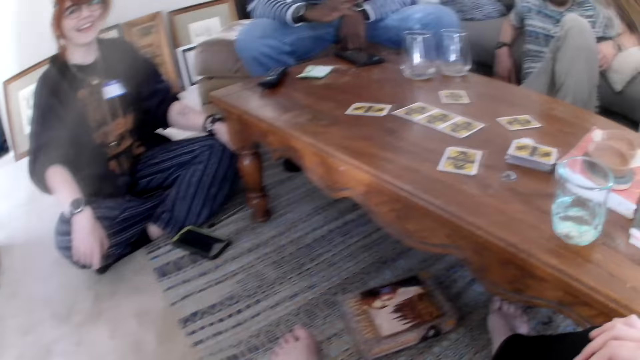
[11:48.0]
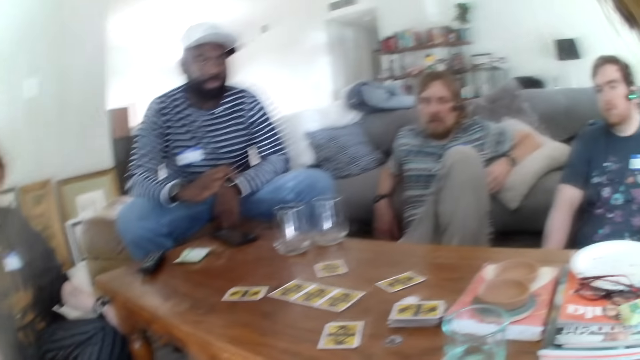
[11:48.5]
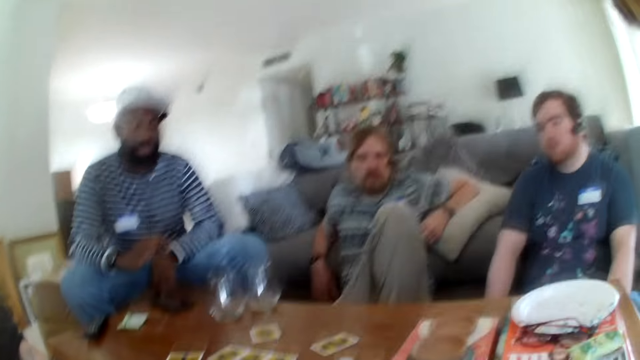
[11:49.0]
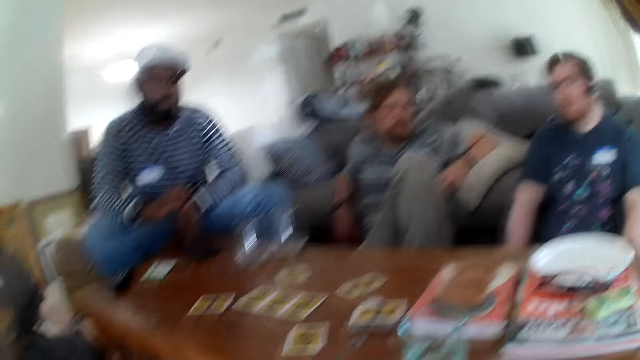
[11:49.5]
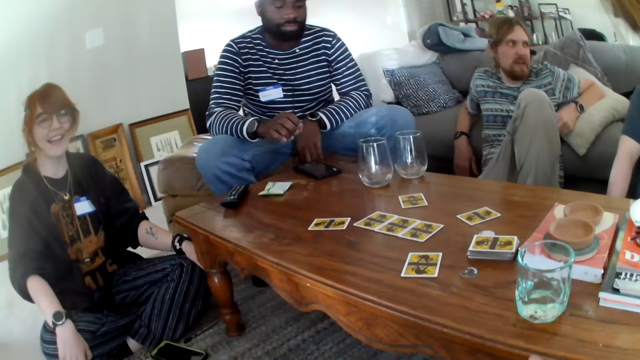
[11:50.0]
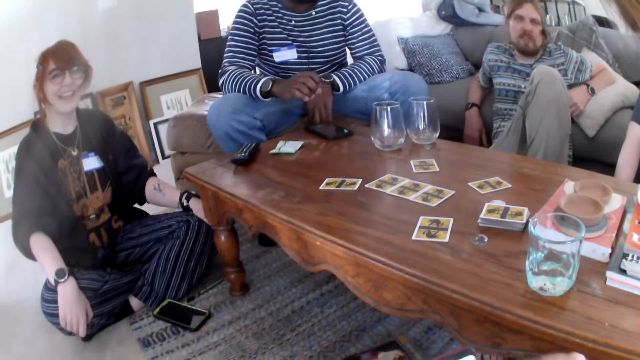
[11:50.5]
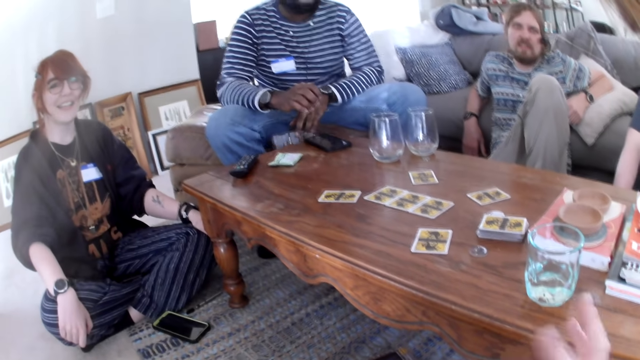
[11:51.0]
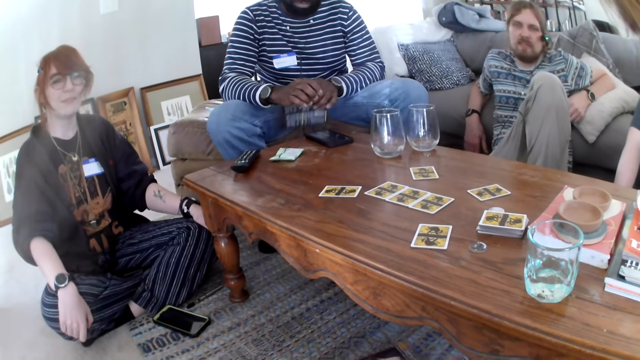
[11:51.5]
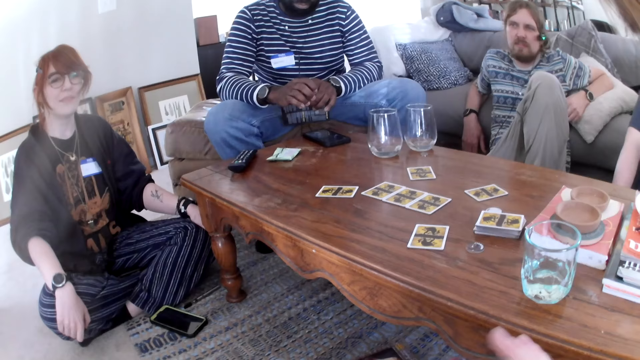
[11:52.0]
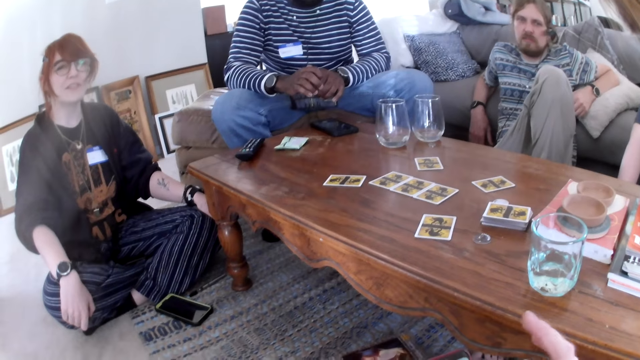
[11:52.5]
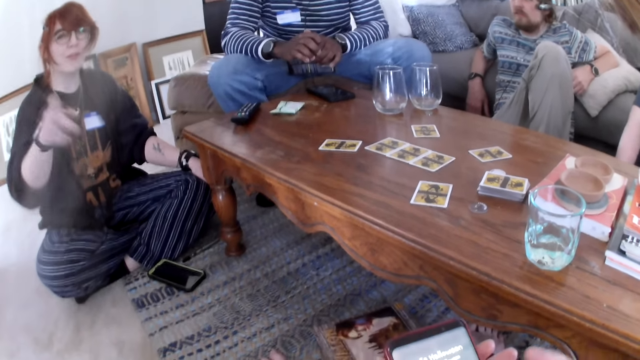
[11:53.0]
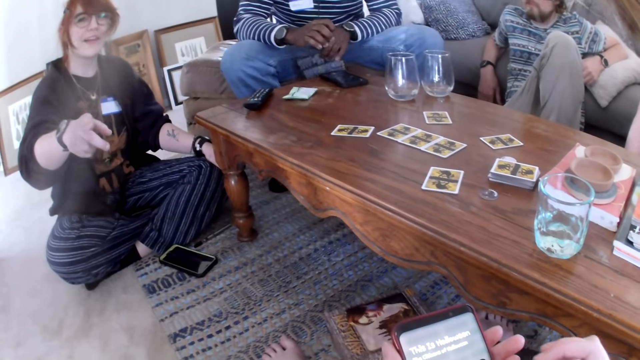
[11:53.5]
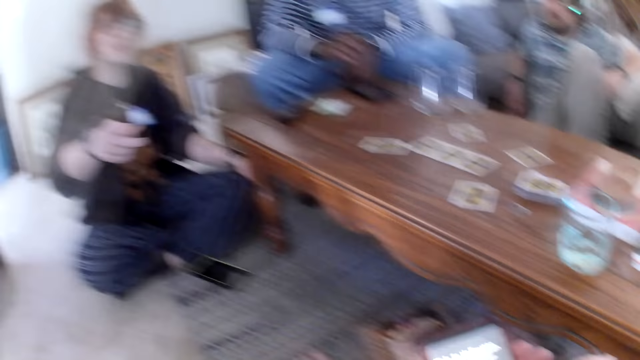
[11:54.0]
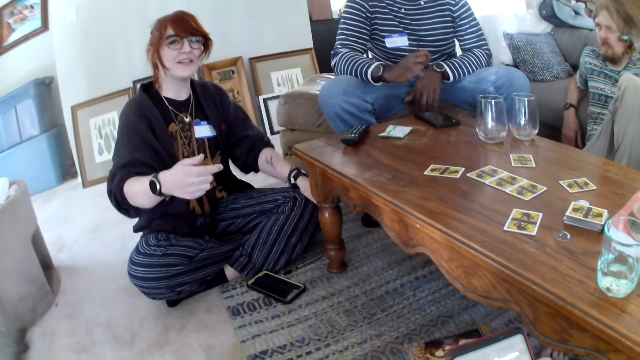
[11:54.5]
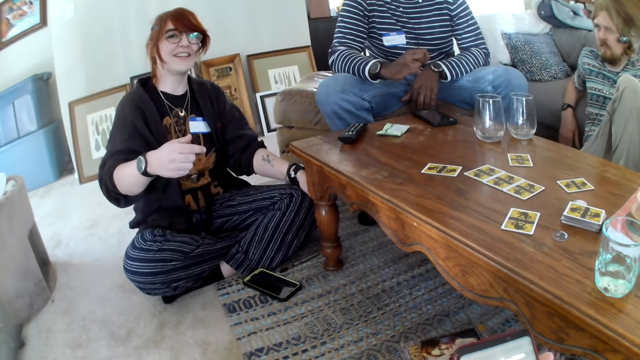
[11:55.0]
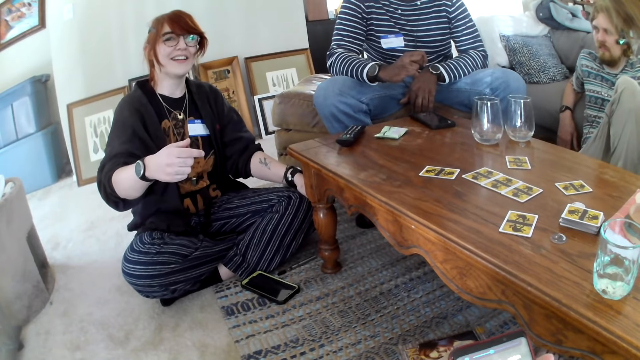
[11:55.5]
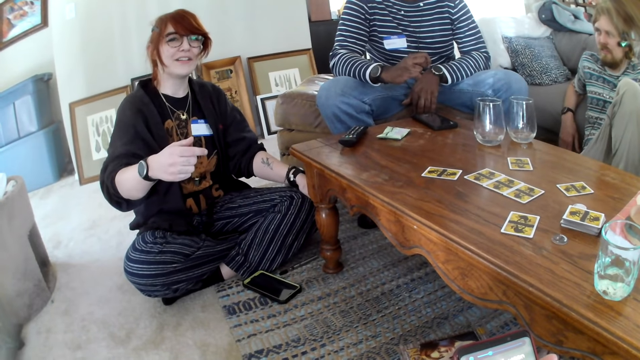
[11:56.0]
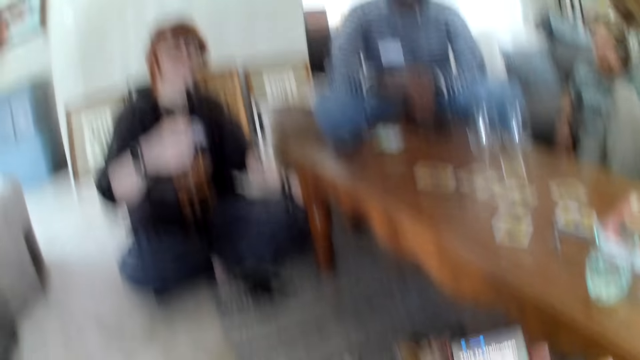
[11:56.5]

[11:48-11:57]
The camera wearer talks. They move the hand. A woman points at the camera wearer. The woman talks.

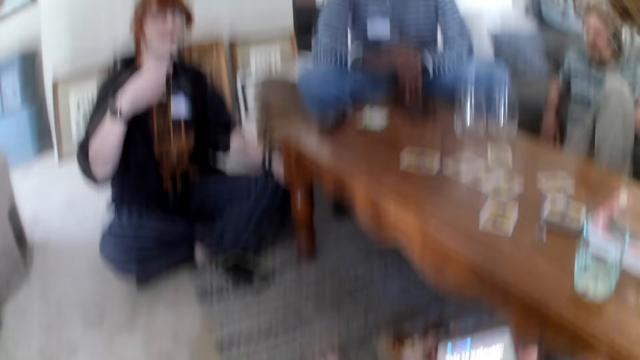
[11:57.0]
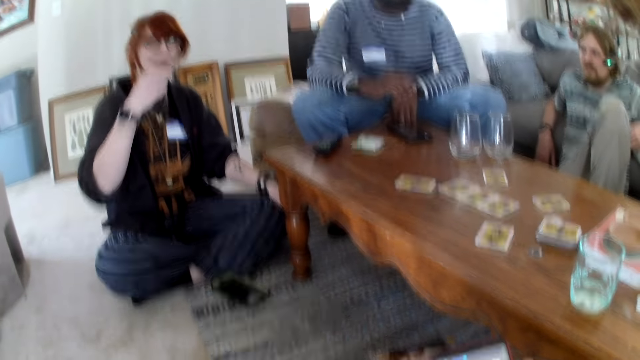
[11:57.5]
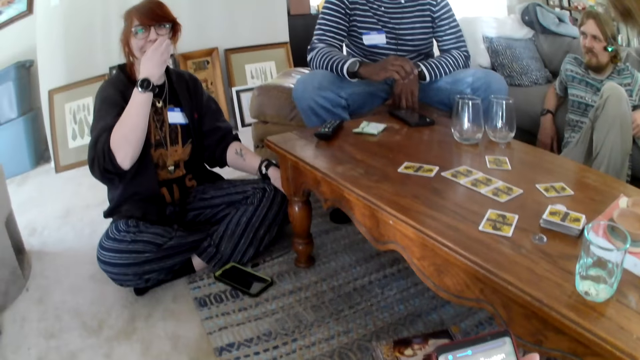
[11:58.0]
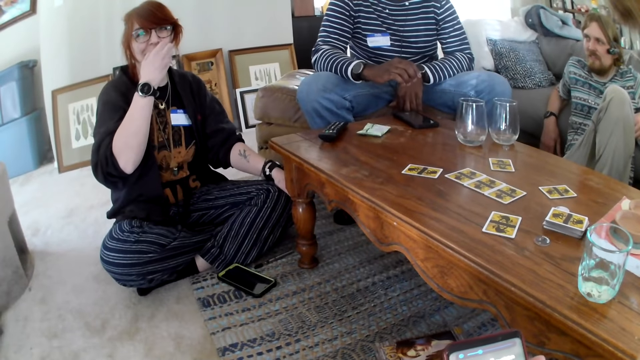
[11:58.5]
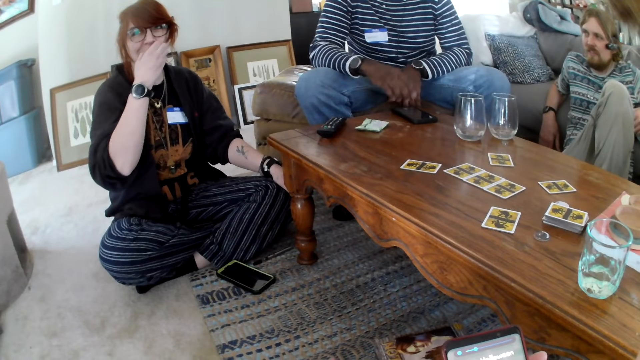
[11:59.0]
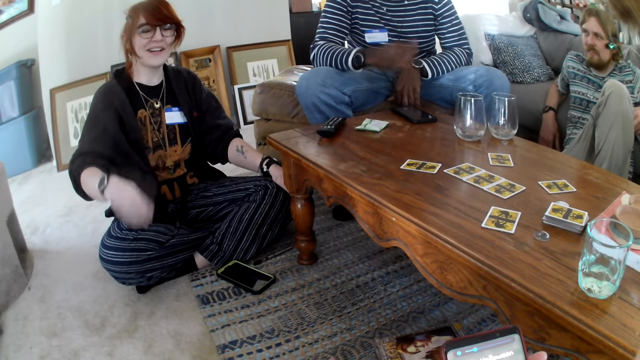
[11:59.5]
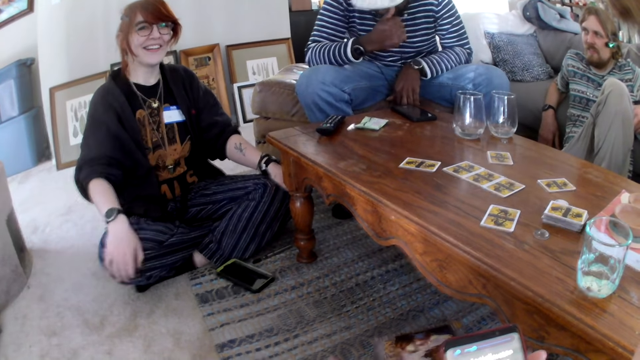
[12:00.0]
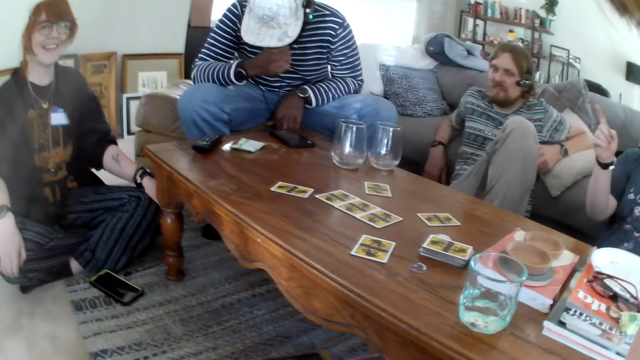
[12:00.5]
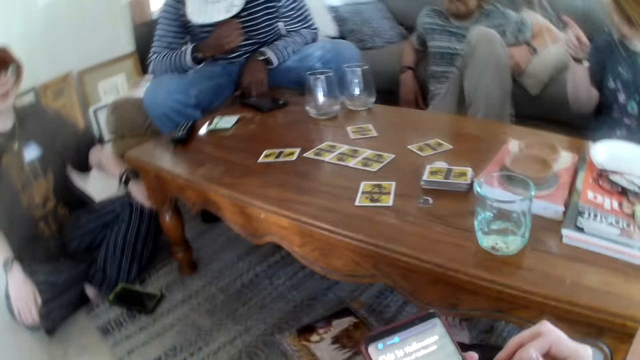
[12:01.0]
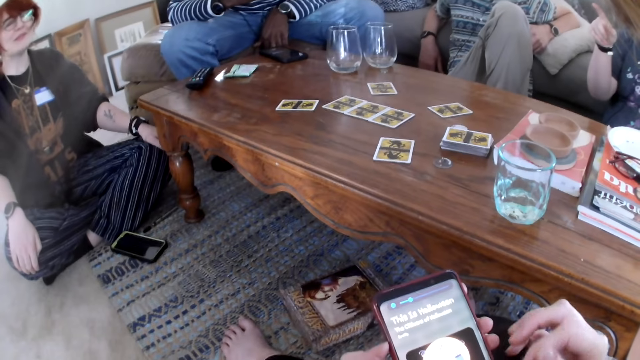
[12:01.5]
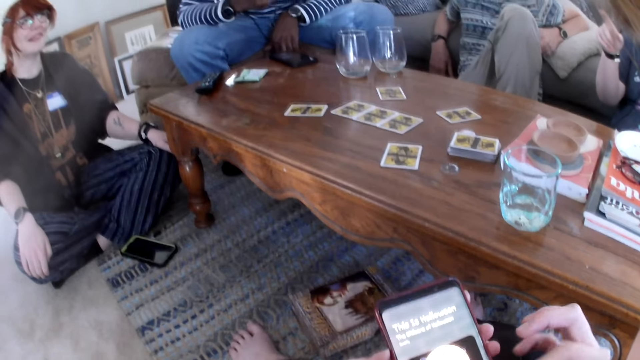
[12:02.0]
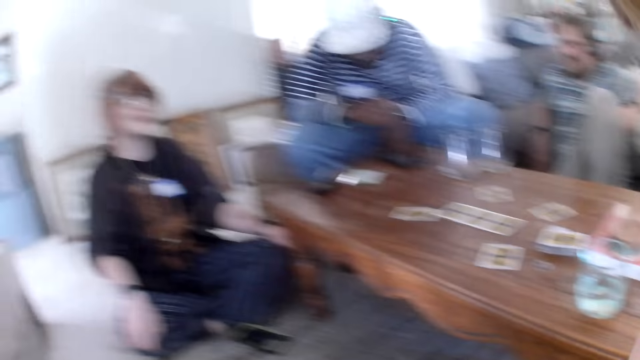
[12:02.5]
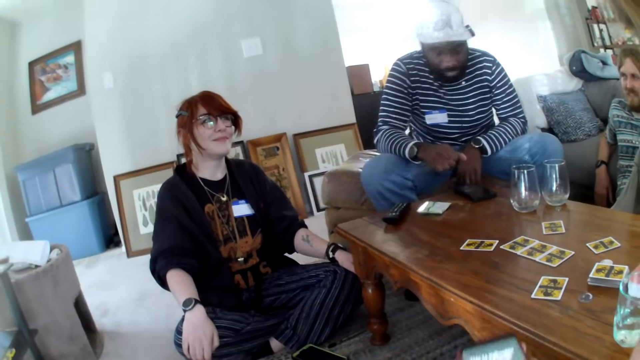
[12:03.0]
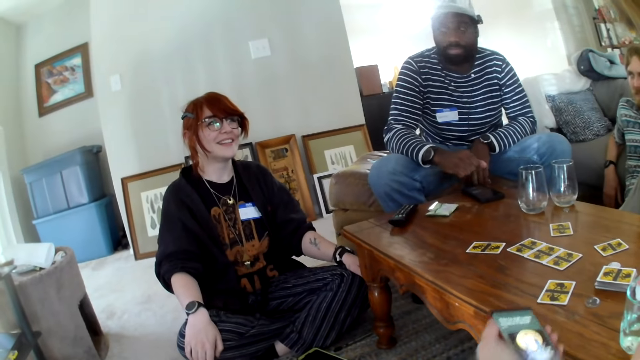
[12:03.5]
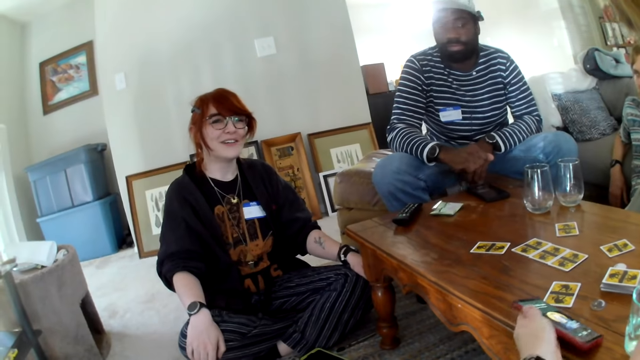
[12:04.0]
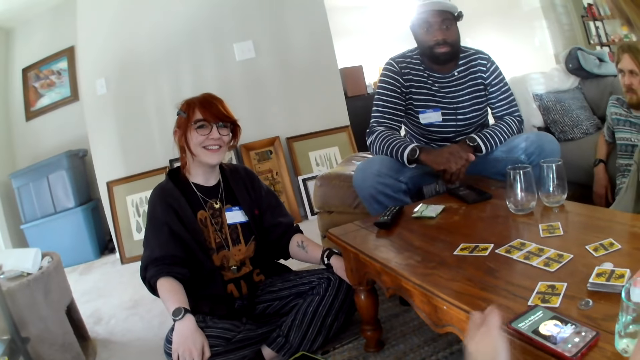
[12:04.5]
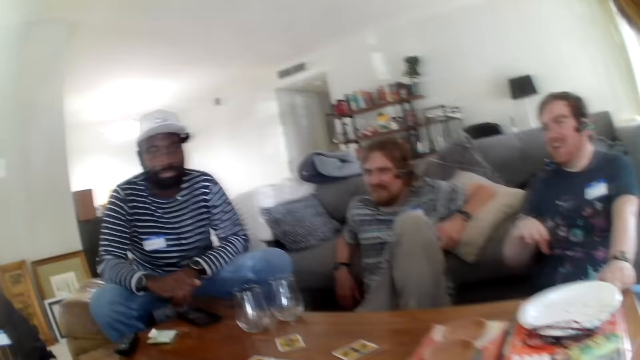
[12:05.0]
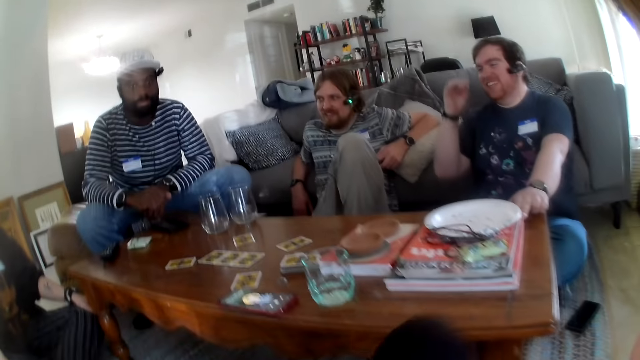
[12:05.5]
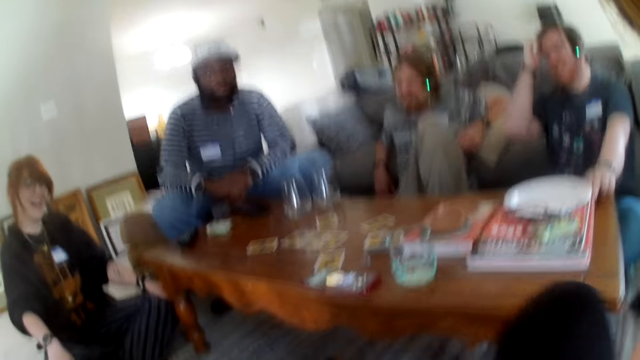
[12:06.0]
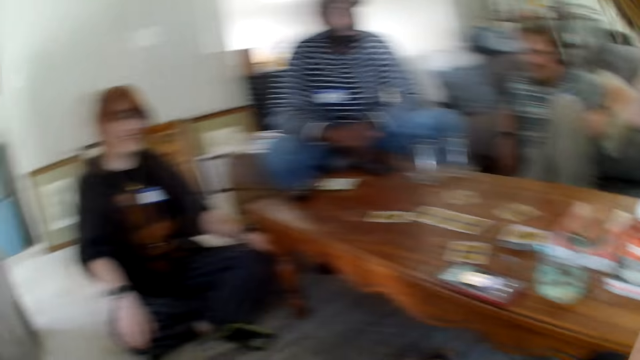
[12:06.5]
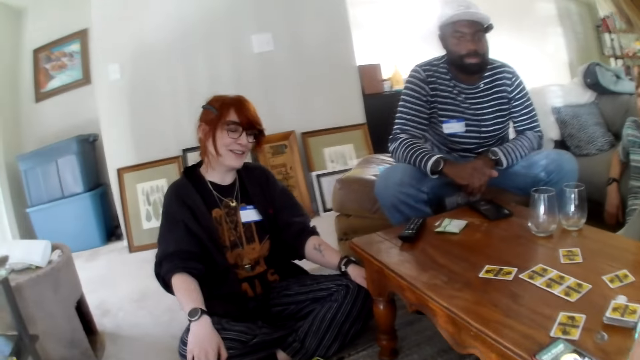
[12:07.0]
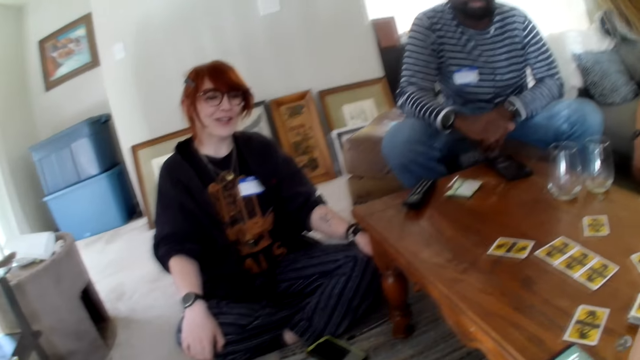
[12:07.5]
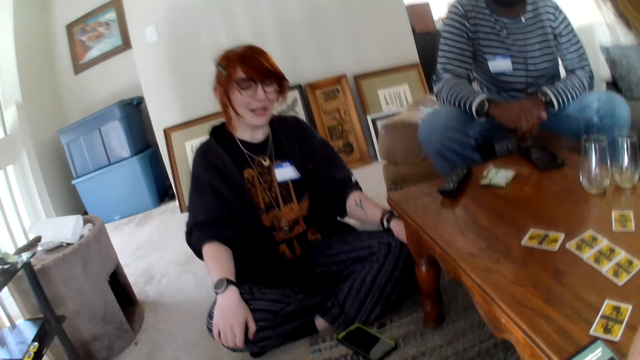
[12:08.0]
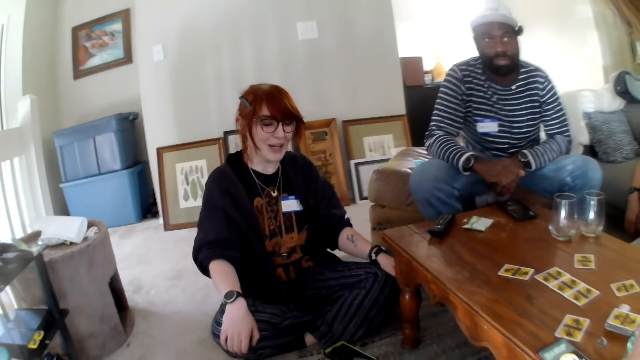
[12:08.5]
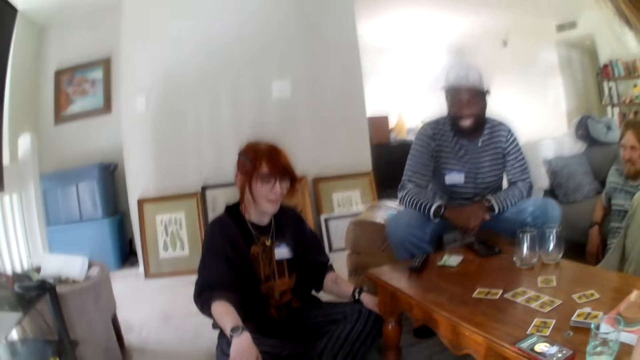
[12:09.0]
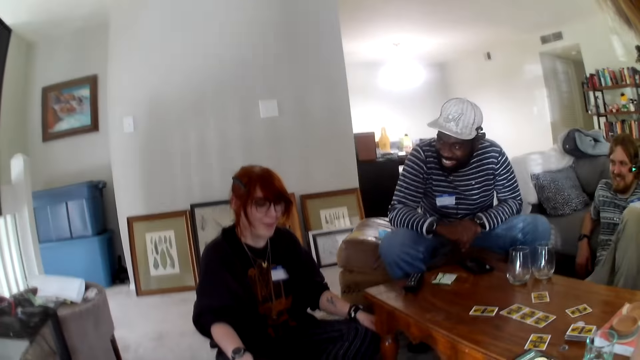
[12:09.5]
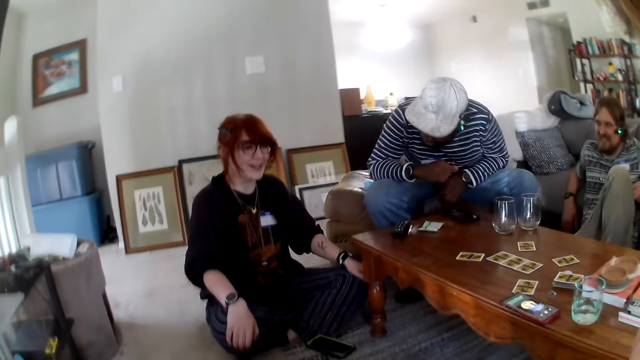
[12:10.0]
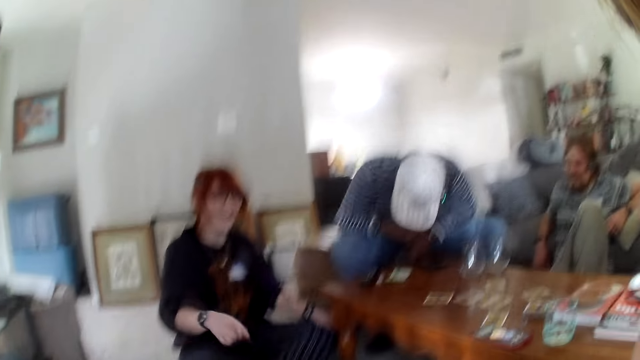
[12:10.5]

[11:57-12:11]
The woman touches the face. A man touches the face. A person laughs. The camera wearer scrolls the phone. The woman talks. The camera wearer picks up the phone. They put the phone on the table. They talk. The woman laughs. Another man touches the camera. Another person talks. The first person laughs. The first man touches the face.
